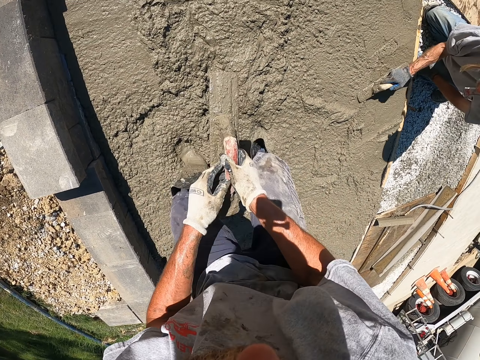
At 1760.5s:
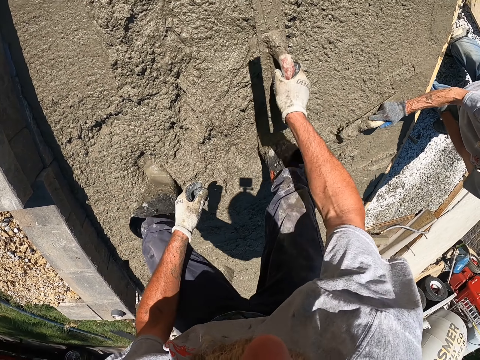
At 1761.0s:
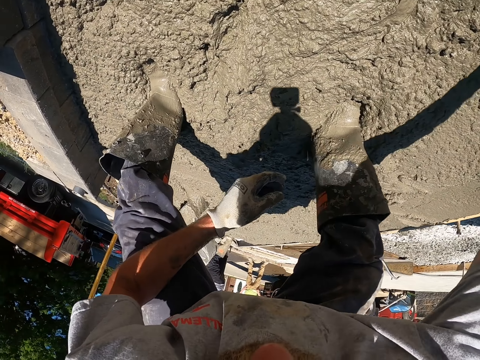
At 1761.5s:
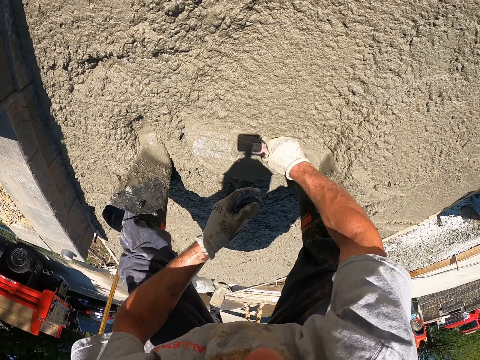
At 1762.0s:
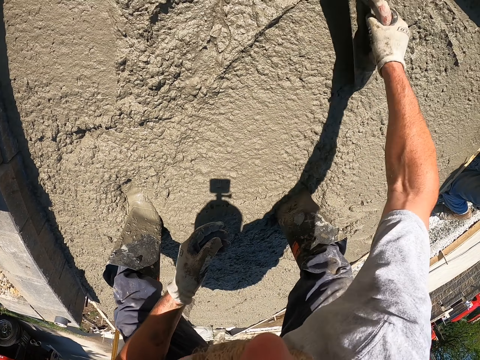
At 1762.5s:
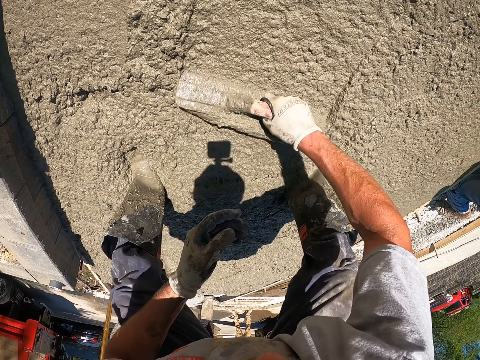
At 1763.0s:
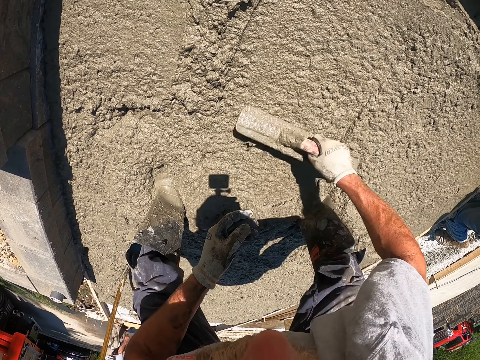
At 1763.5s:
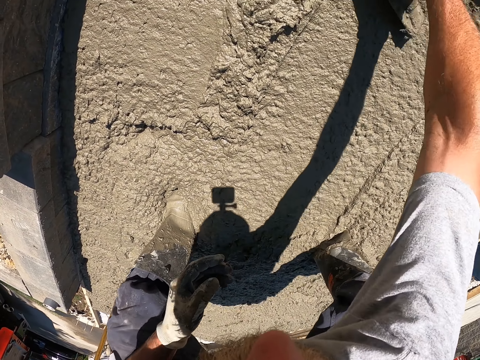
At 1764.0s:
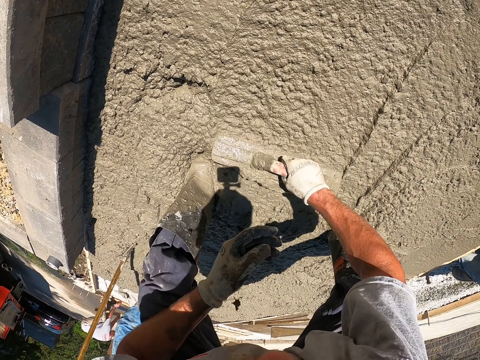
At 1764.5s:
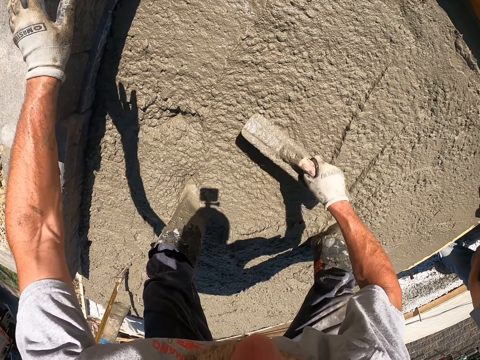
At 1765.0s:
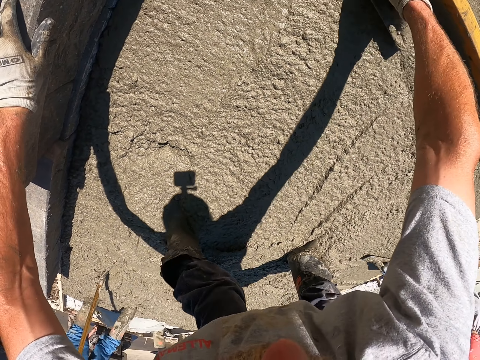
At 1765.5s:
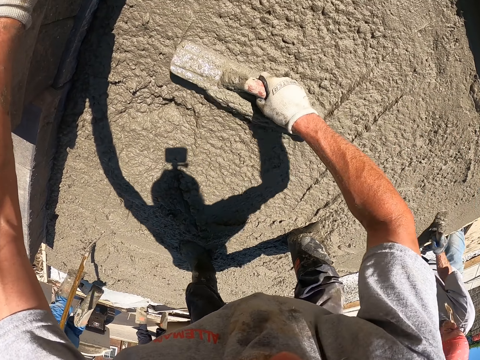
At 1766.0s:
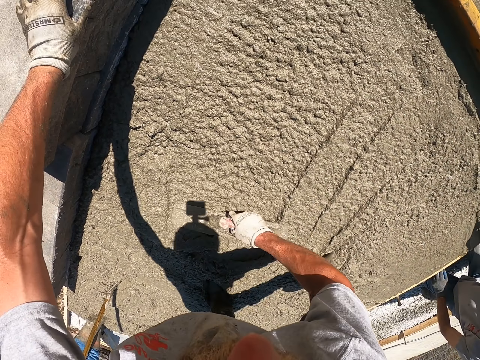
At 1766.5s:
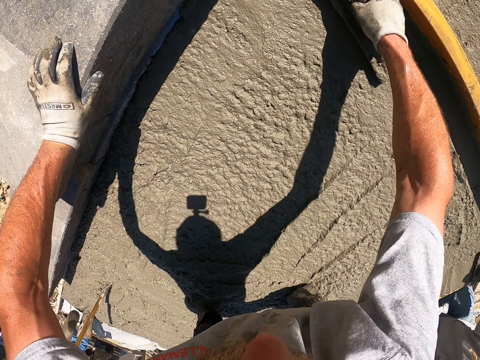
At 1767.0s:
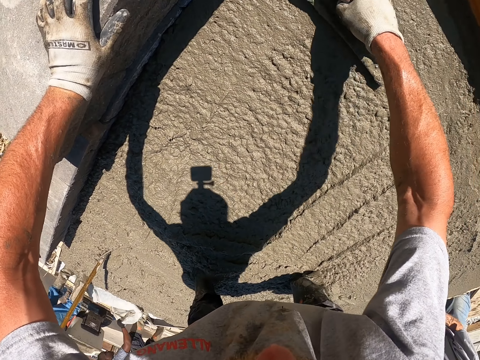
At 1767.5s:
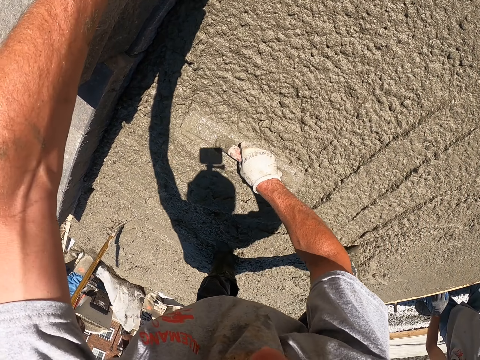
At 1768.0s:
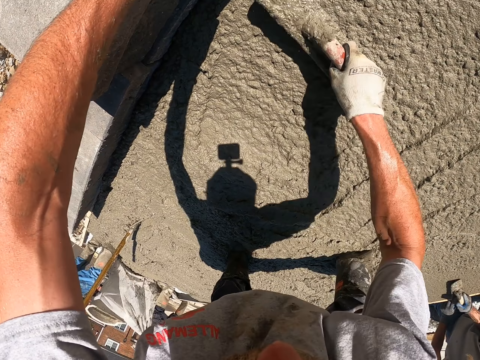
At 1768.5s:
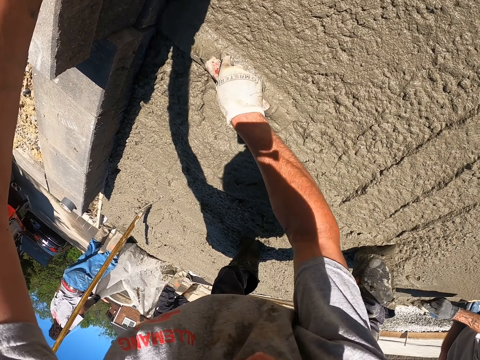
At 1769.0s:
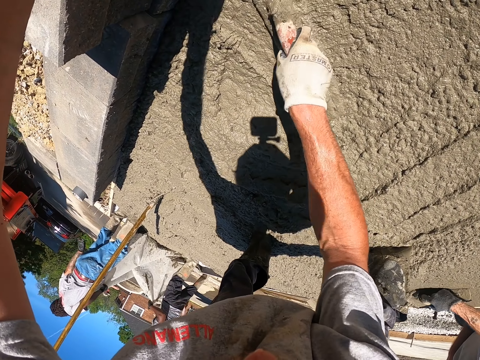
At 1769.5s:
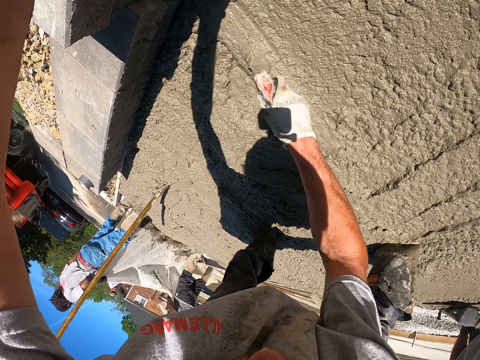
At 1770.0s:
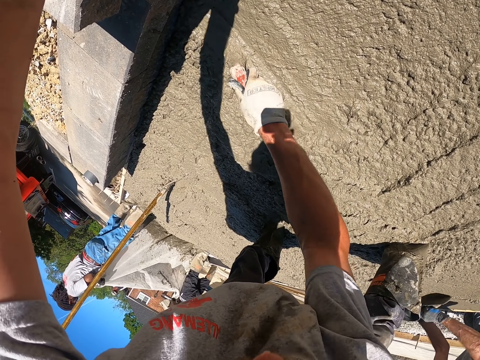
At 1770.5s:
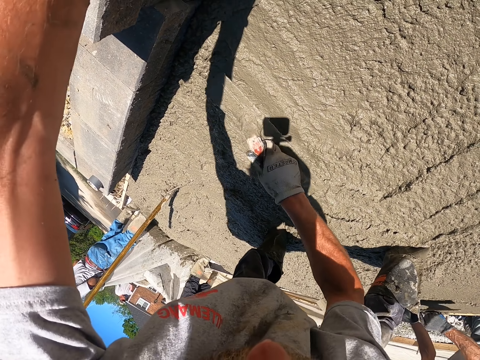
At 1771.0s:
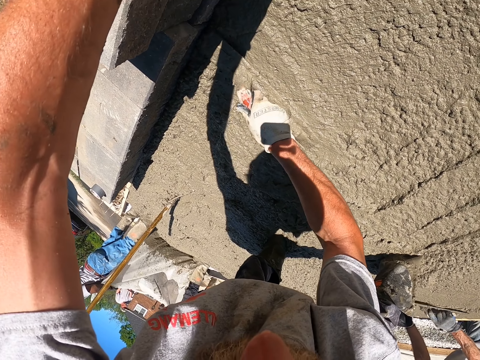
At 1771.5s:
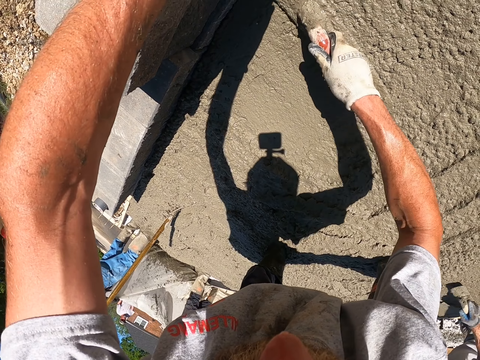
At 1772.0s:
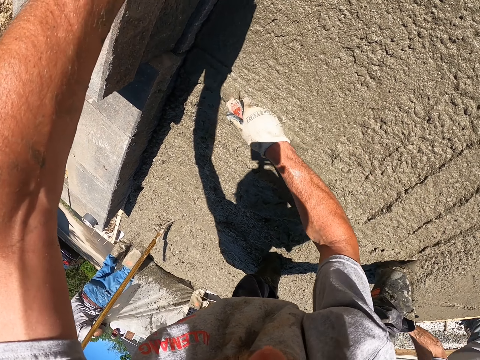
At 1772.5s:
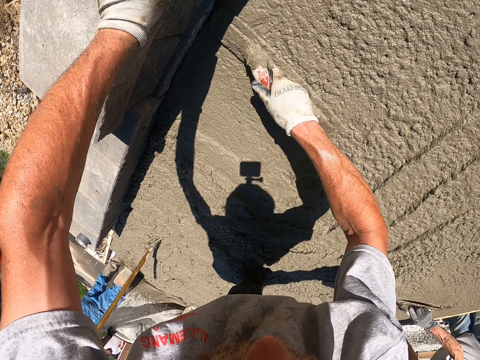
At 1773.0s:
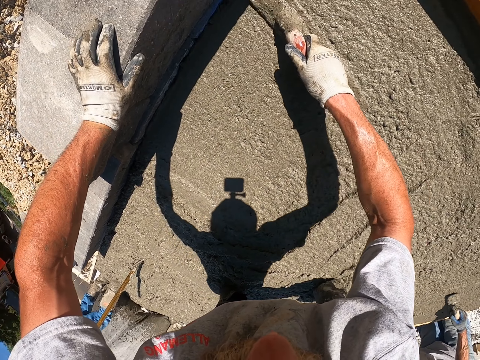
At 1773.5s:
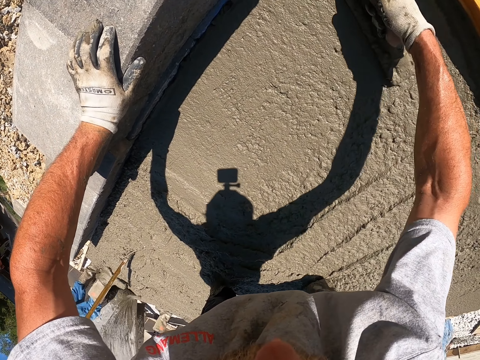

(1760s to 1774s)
The camera wearer passes the trowel to the right hand. They level the concrete with the trowel with the right hand. They hold on to the stone with the left hand. They level the concrete with the trowel with the right hand.

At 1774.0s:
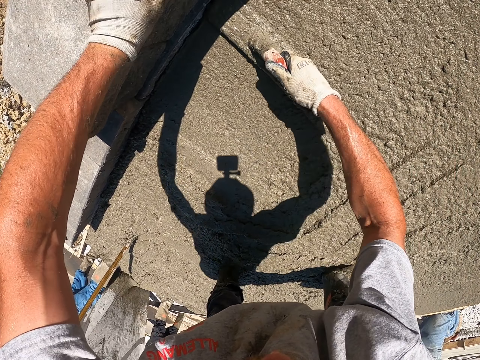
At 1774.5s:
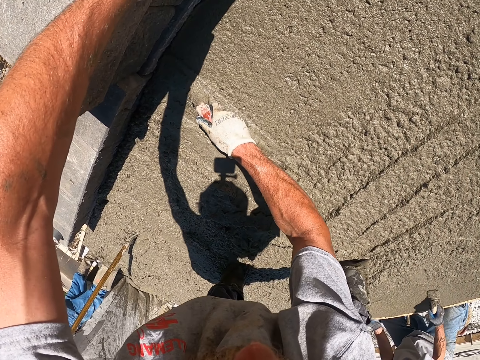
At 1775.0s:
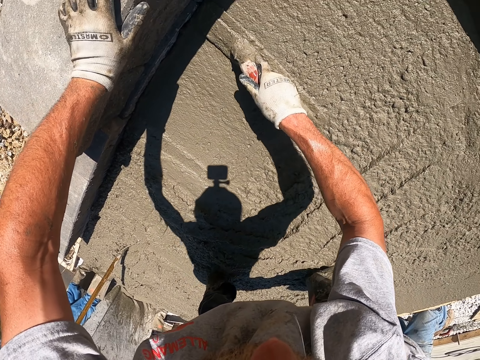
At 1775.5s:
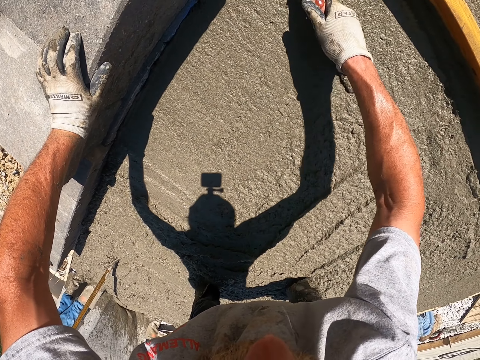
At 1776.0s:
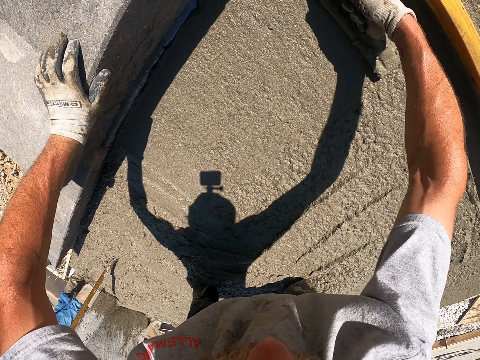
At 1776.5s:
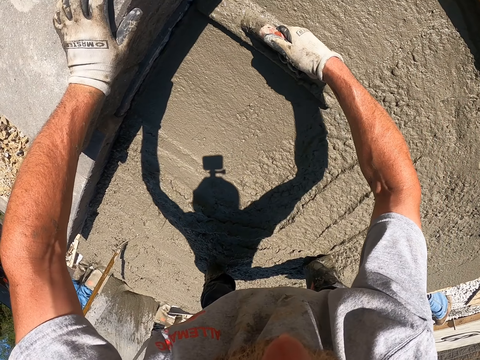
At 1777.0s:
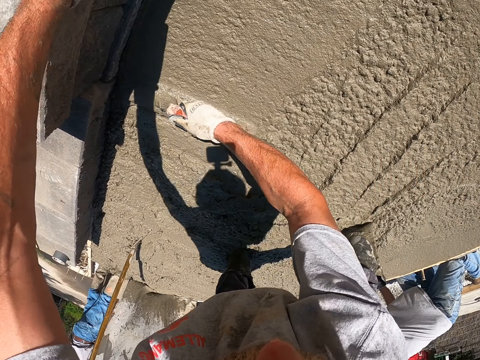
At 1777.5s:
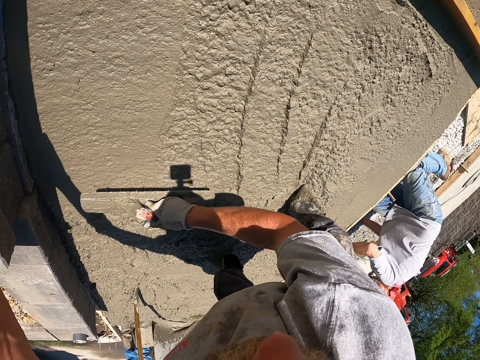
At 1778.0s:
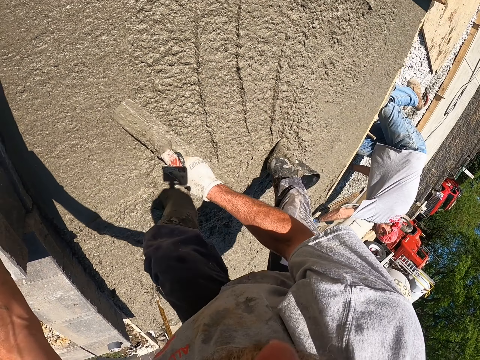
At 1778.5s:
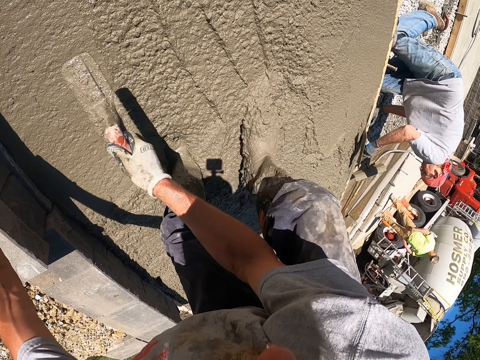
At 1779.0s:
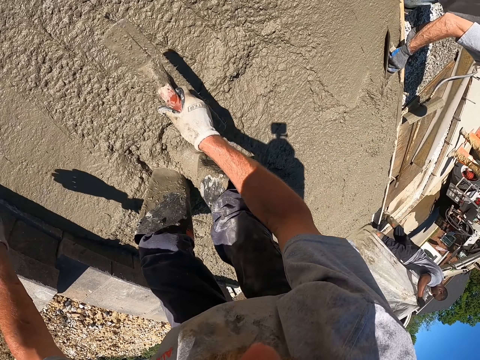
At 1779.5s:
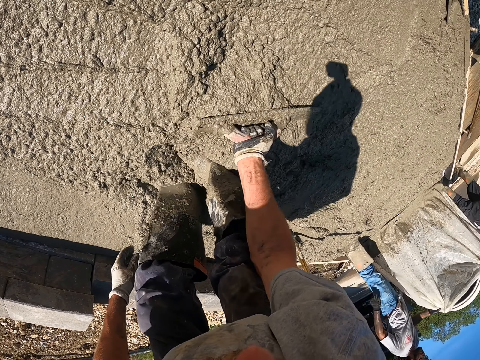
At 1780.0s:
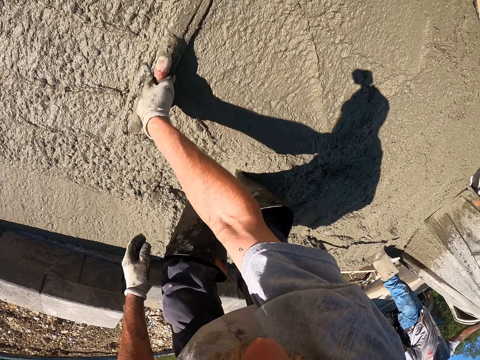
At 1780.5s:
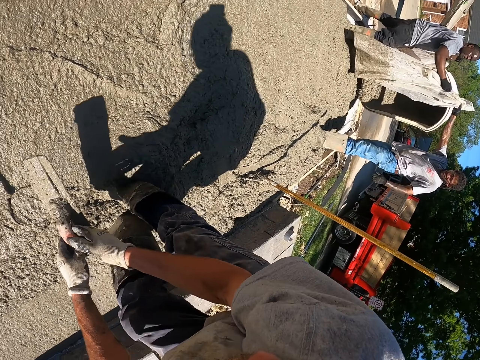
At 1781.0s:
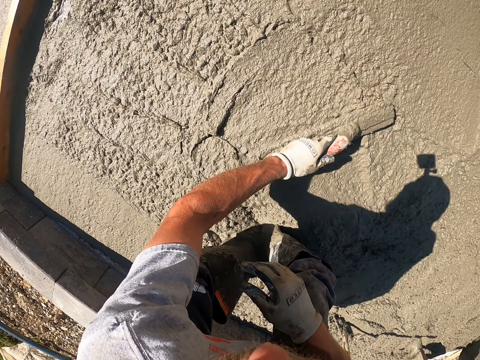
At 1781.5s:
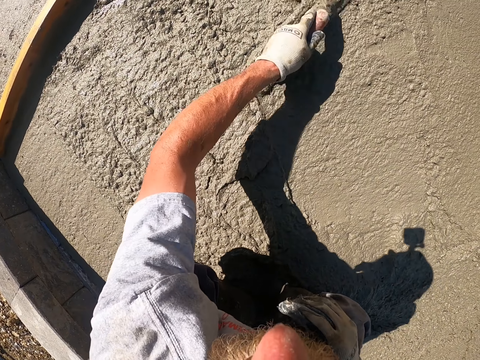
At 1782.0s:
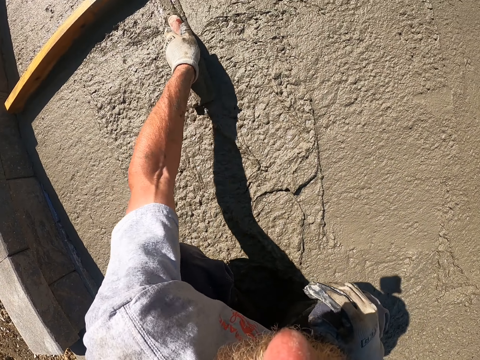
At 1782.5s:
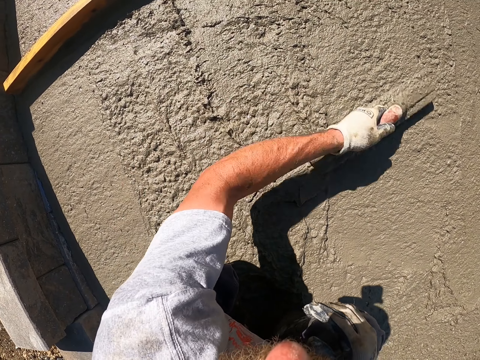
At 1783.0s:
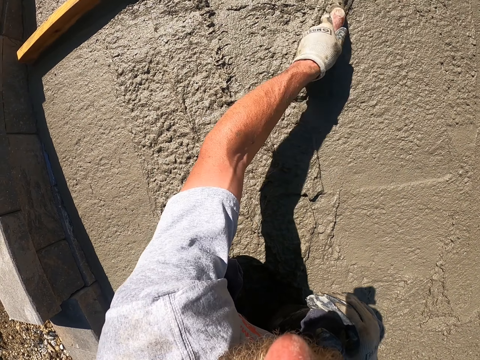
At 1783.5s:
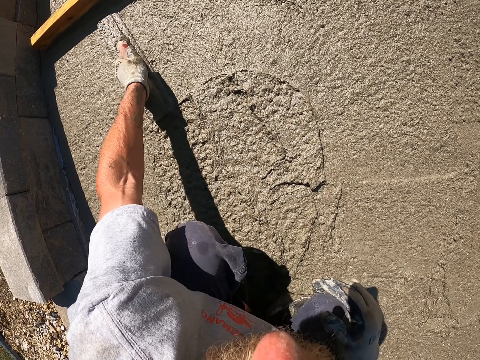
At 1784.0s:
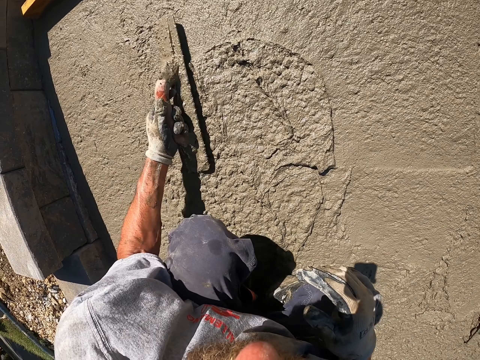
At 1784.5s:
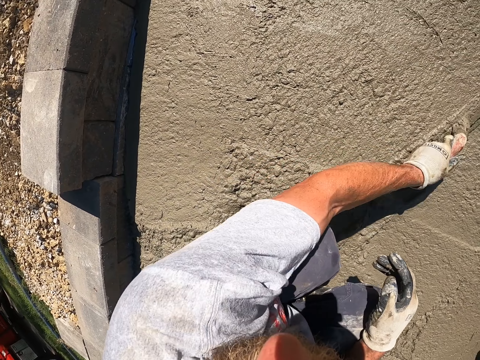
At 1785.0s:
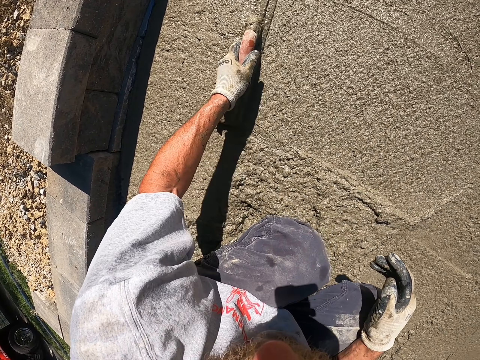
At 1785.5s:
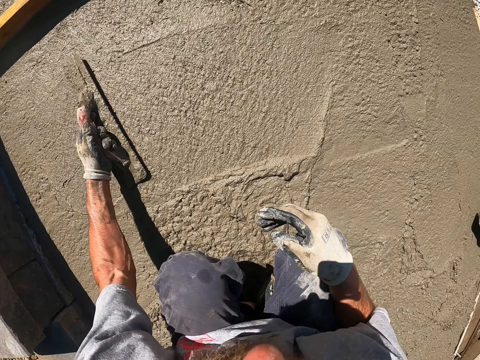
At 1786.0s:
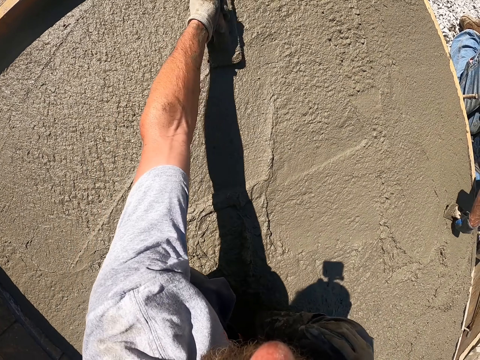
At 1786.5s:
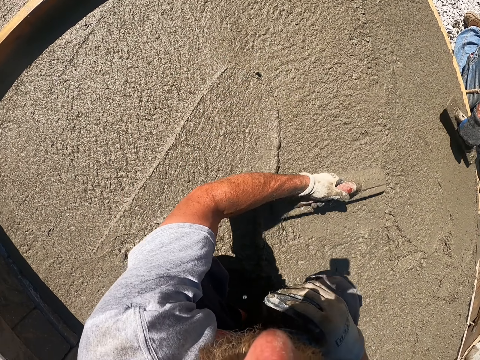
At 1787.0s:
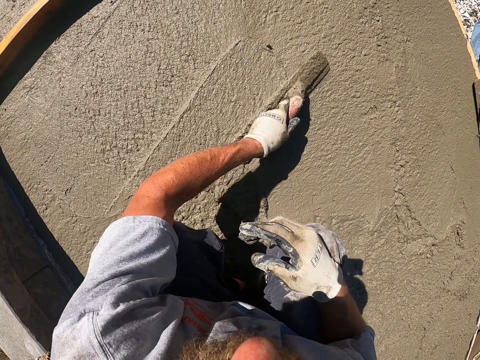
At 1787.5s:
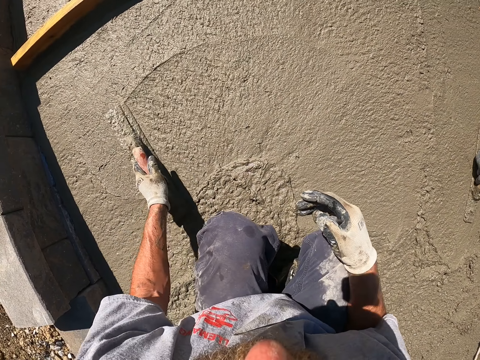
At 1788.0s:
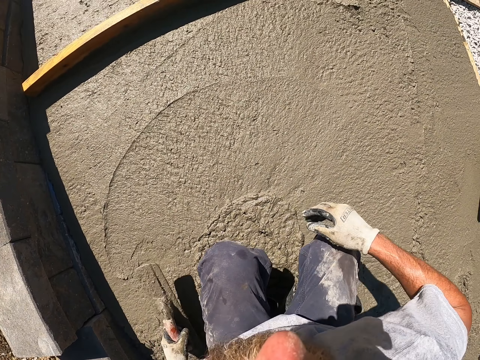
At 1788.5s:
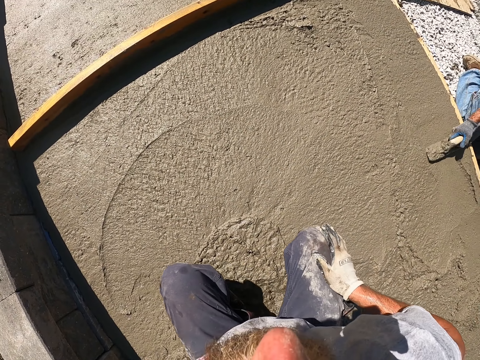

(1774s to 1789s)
The camera wearer flattens the concrete floor with the screed. They pass the trowel to the left hand. They rub the right hand on the left leg.
